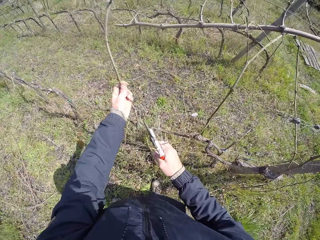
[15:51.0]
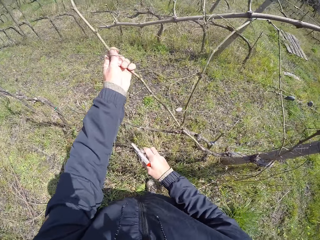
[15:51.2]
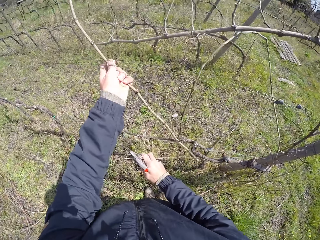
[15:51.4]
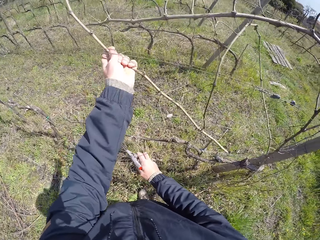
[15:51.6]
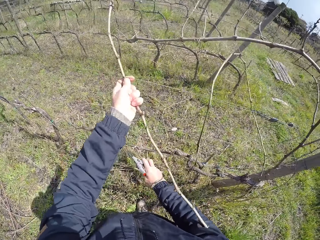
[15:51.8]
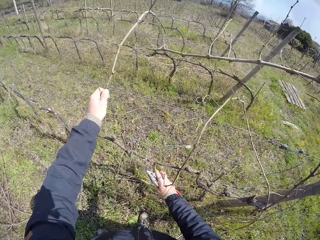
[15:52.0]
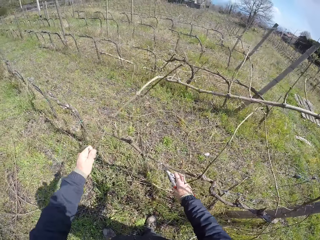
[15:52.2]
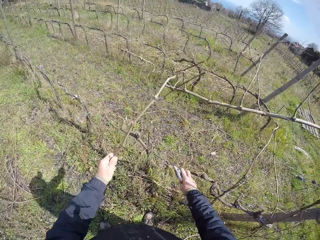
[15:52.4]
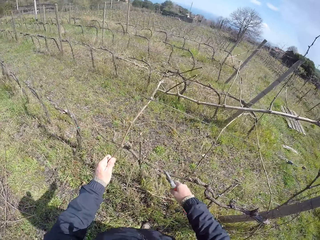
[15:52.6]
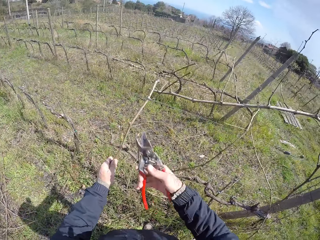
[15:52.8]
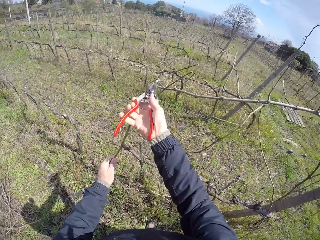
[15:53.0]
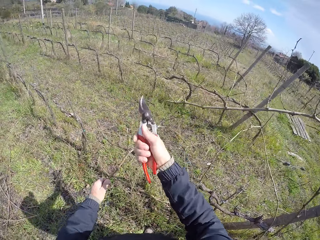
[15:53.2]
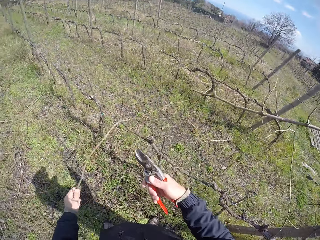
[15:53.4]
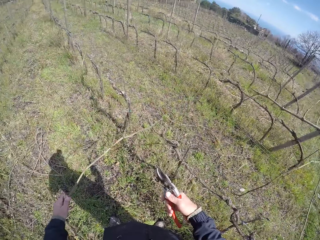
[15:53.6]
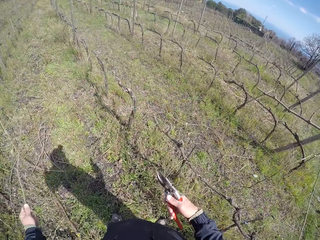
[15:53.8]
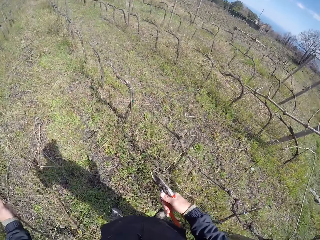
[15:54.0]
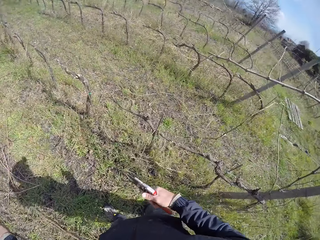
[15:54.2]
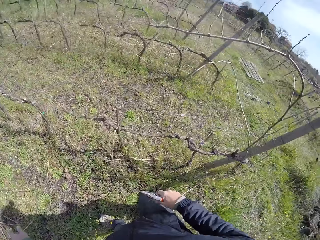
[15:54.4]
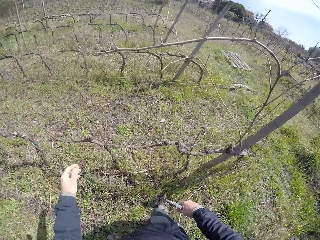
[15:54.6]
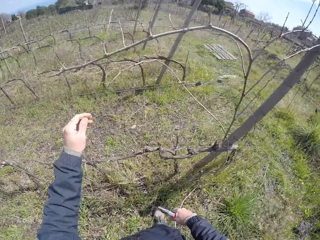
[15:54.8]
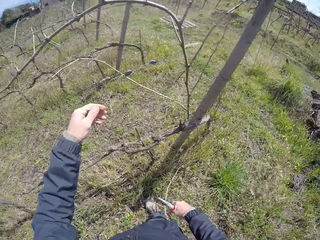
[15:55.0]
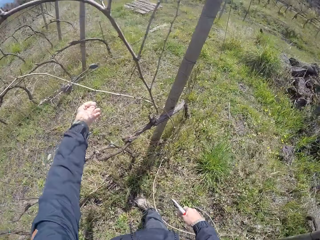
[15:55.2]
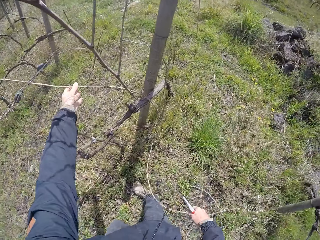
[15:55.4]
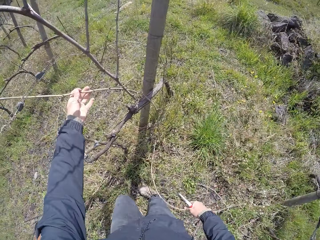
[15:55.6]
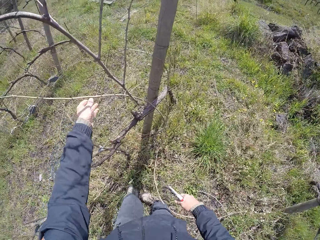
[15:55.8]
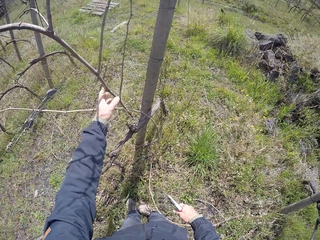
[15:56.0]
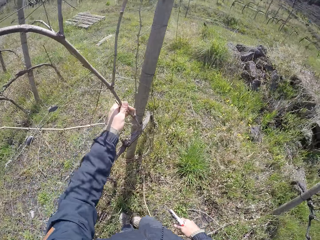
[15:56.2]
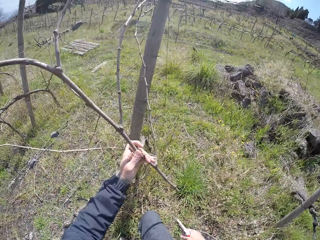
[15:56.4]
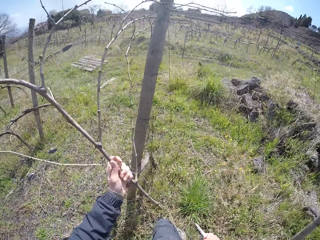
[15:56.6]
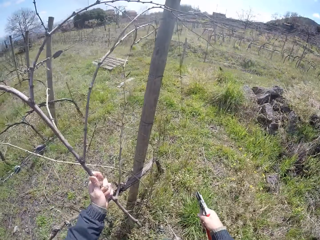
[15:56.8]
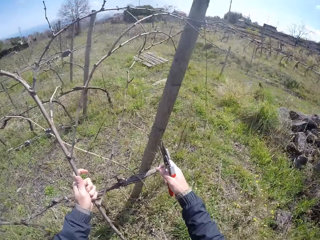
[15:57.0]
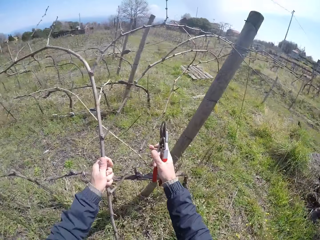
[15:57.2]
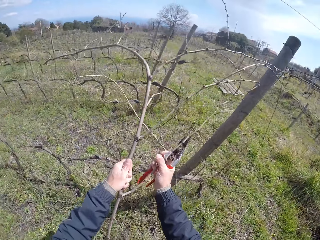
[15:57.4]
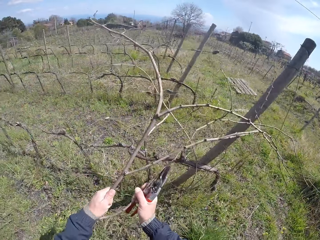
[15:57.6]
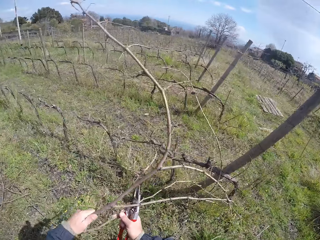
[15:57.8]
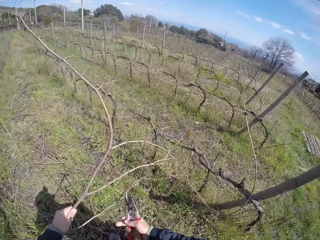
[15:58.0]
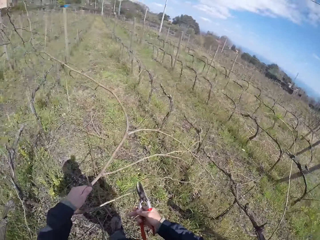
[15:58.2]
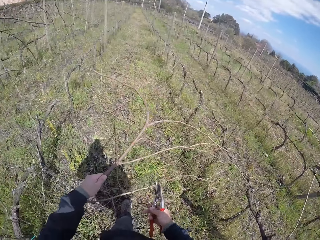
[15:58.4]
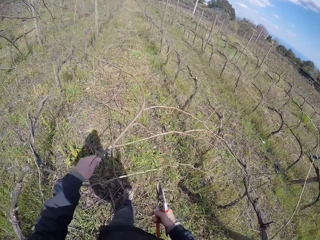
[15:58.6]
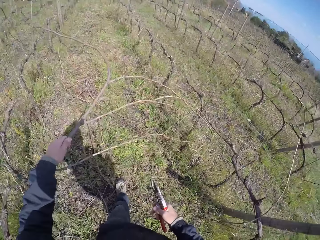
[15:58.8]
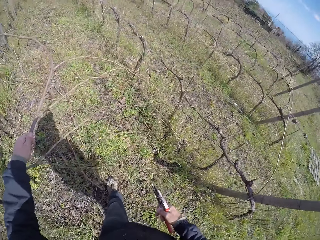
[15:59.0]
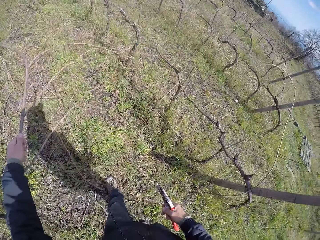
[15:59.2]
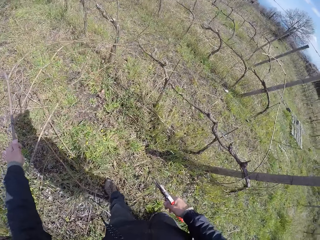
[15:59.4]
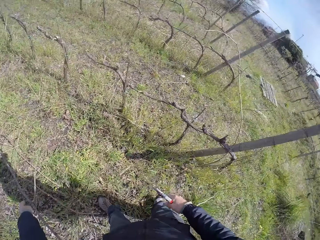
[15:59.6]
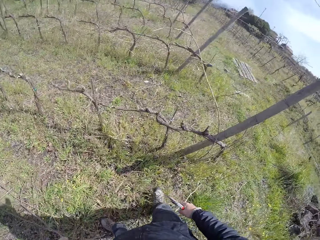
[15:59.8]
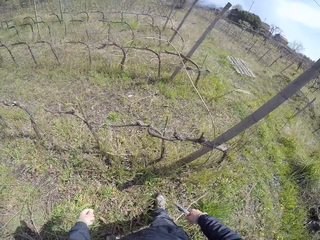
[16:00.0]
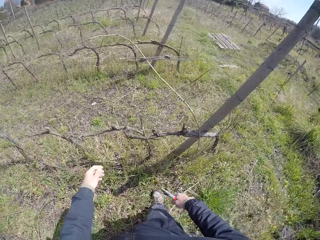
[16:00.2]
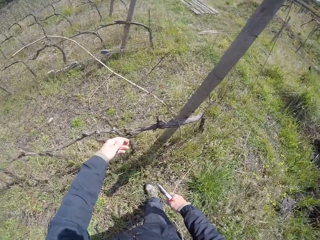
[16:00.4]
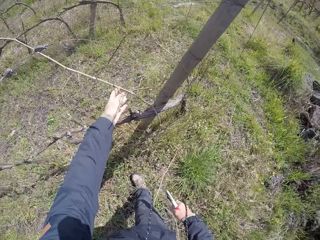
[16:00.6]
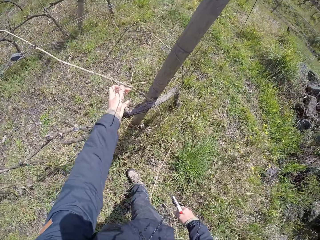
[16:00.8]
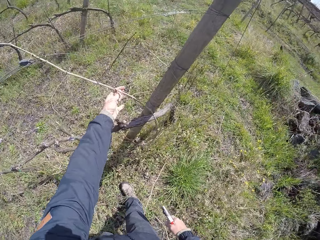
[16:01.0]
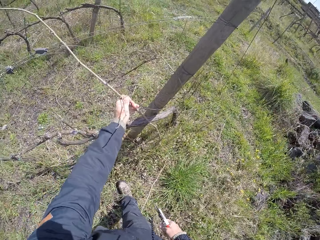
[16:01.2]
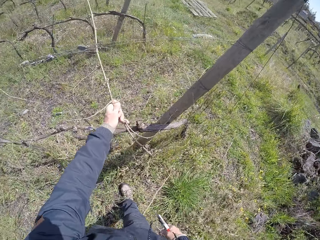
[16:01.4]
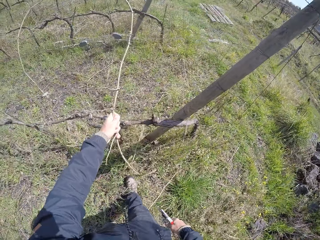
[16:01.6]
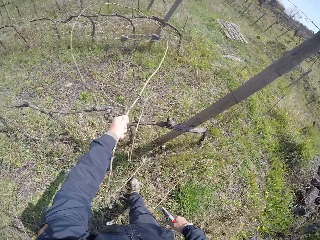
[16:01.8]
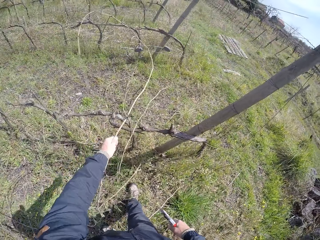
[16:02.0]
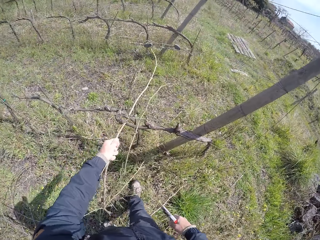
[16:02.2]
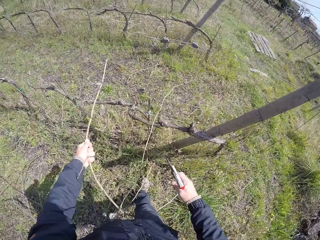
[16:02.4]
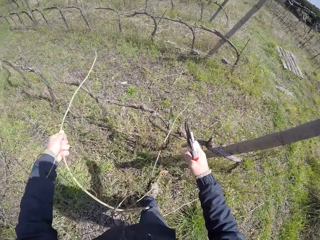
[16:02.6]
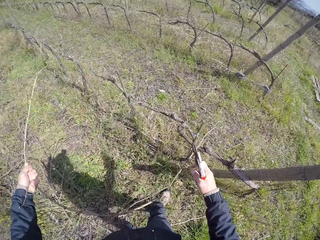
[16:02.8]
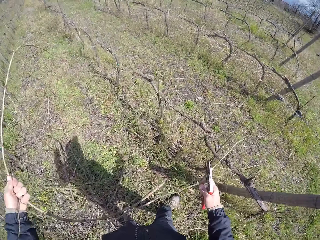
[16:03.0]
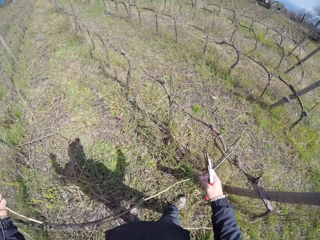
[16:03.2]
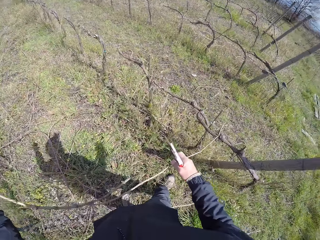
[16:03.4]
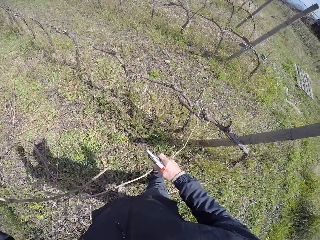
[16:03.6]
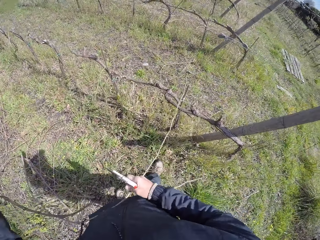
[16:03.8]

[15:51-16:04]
The camera wearer cuts a branch in his left hand with the pruner in his right hand. He removes branches from the wired fence with his left hand to the floor. He throws a dried stick to the ground and picks a dried stick from the fence. He removes branches from the wired fence with his hands to the floor. He throws a dried stick to the ground and picks a dried stick from the fence.

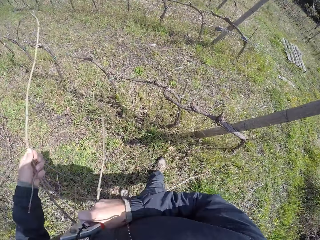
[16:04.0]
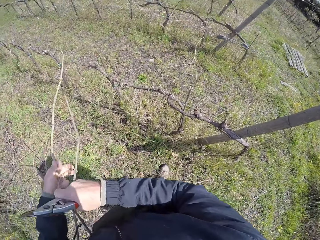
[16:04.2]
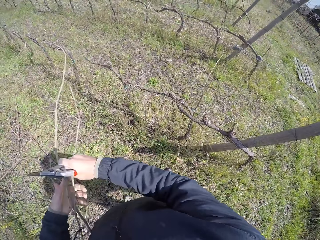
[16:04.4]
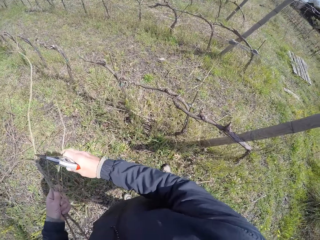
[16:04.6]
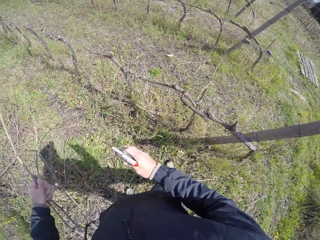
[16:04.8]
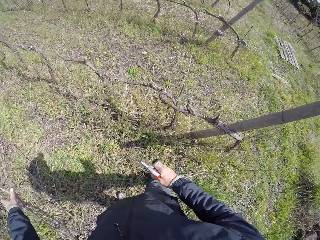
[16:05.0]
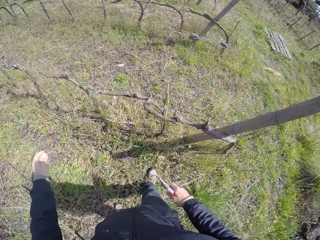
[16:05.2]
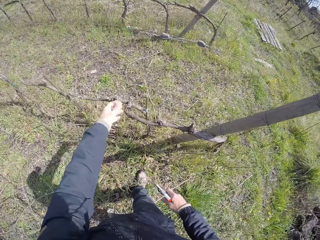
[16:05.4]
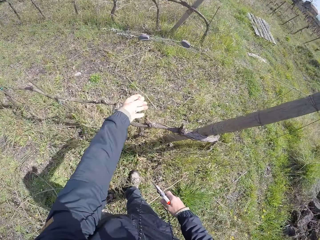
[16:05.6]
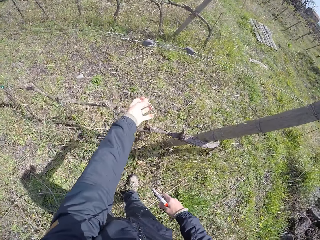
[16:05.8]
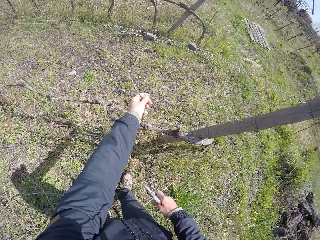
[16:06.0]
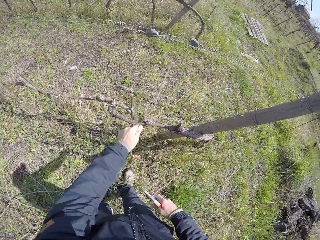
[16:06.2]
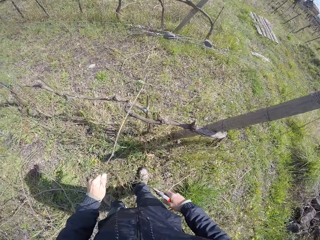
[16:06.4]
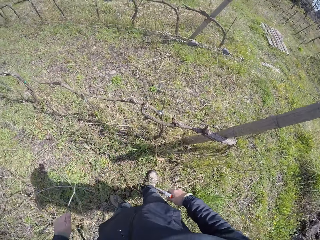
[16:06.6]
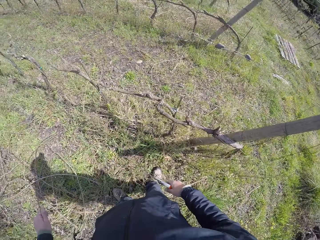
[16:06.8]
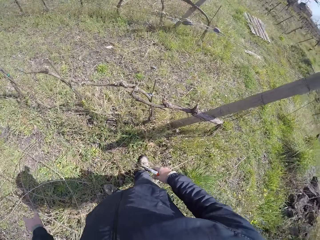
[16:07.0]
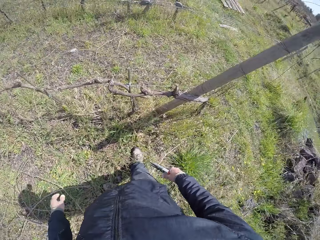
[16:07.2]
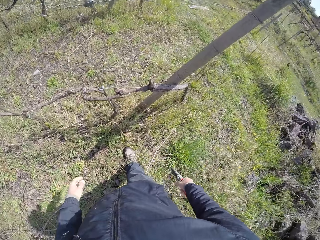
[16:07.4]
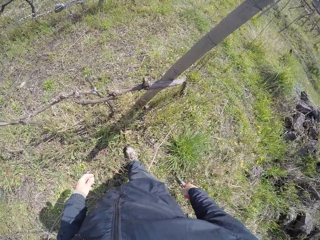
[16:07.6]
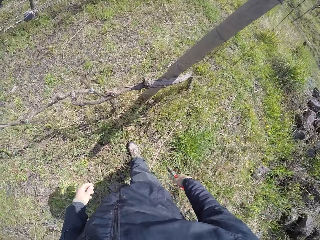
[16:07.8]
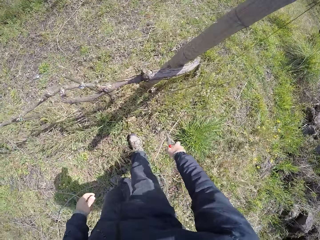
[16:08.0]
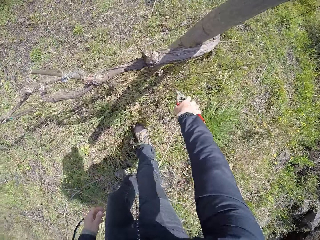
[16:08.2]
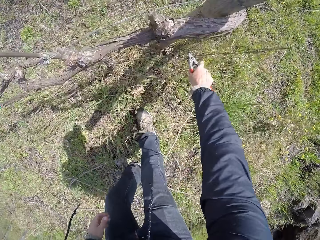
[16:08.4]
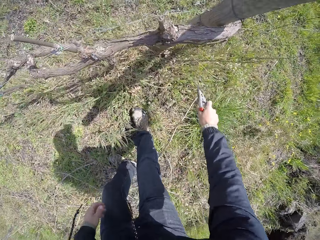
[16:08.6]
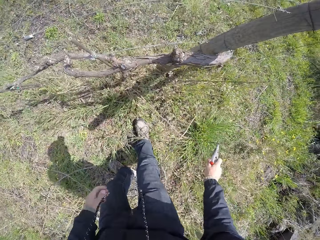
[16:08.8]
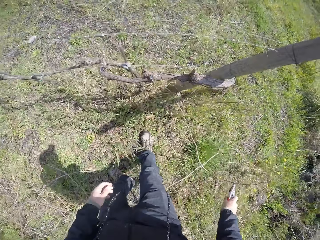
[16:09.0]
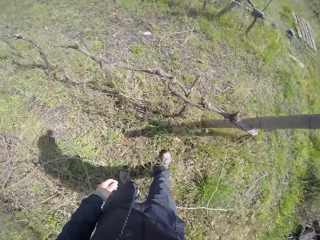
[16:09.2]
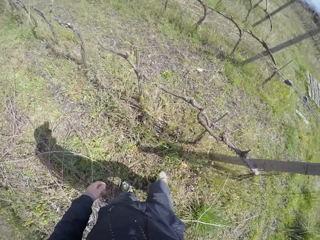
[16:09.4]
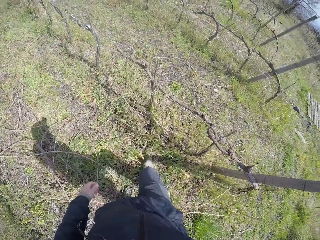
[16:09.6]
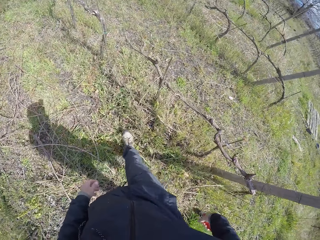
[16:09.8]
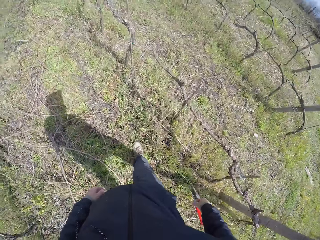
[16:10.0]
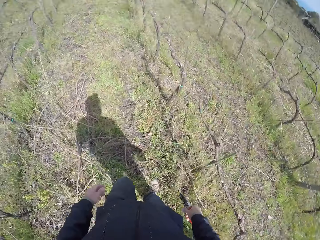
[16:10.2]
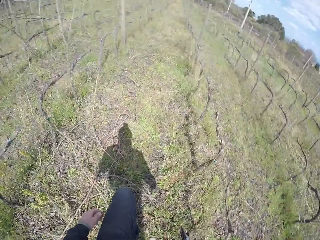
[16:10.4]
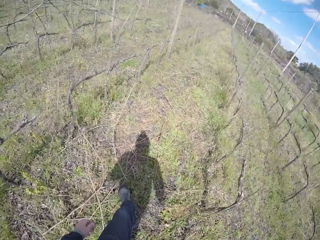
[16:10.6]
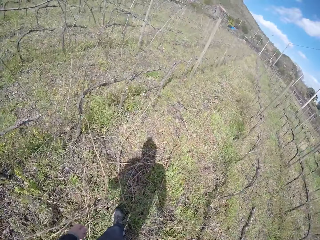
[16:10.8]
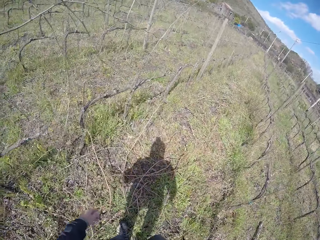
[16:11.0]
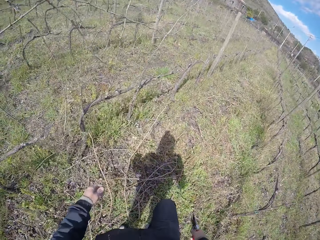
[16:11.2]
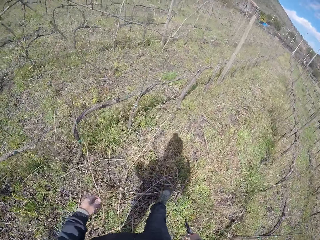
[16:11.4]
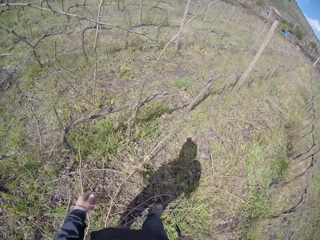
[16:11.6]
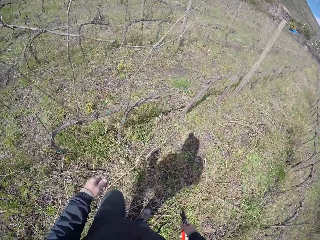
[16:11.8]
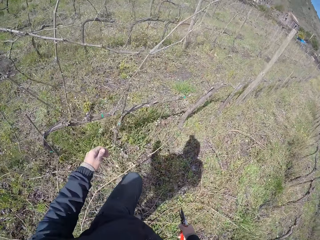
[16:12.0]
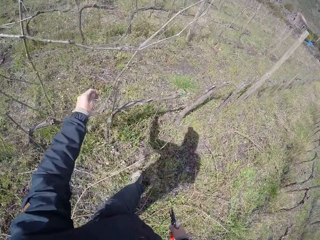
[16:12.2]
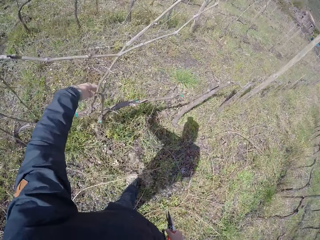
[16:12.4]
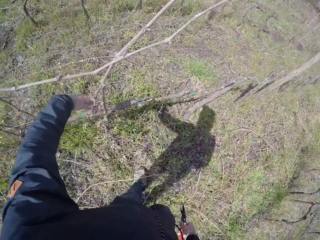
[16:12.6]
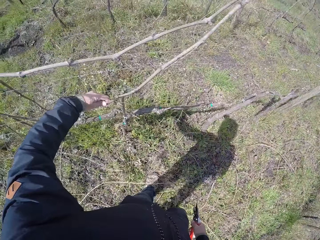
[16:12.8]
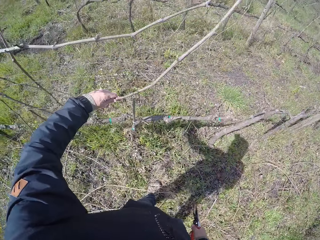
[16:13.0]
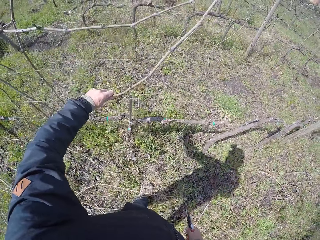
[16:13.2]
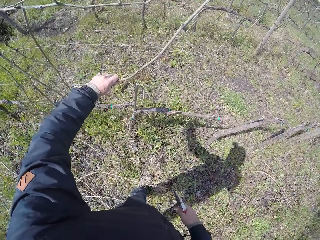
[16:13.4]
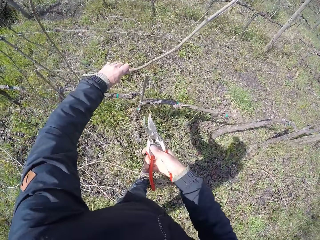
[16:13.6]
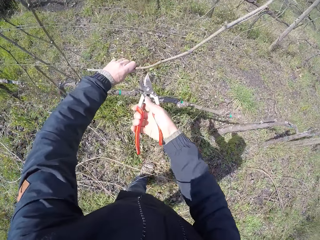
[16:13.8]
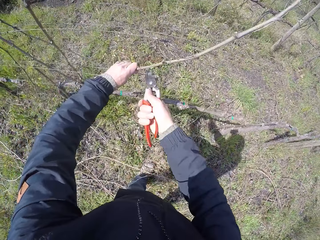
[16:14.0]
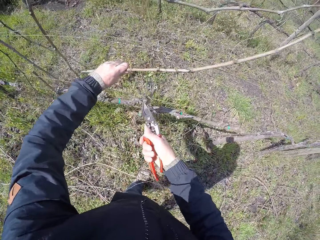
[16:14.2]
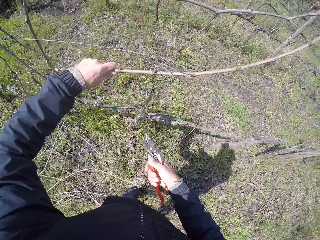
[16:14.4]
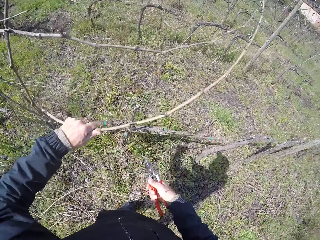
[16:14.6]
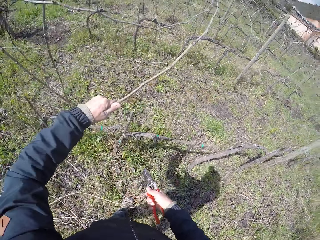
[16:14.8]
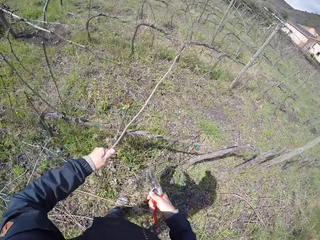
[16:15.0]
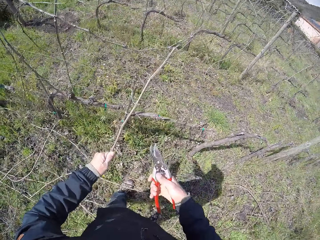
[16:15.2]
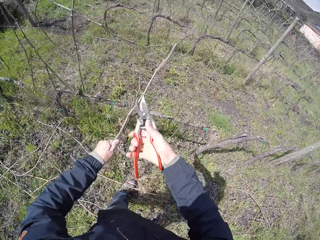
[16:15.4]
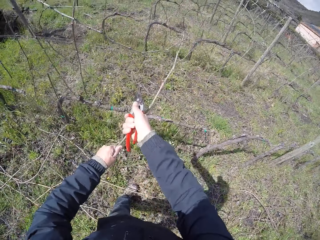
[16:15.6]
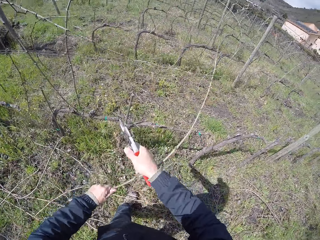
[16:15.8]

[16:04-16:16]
The camera wearer throws a dried stick to the ground and picks a dried stick from the fence. He throws a dried stick to the ground. He picks a dried stick with a pruning knife. He throws a dried stick to the ground and picks a dried stick from the fence. He cuts a branch in his left hand with the pruner in his right hand. He removes branches from the wired fence with his left hand to the floor.
